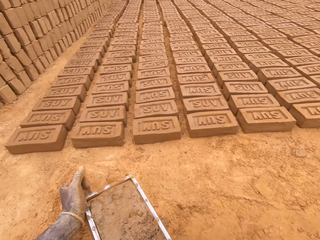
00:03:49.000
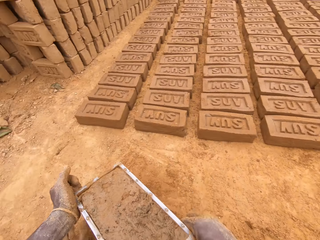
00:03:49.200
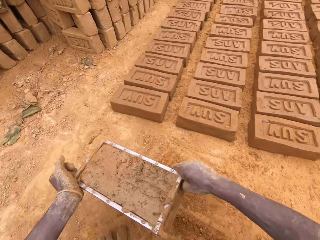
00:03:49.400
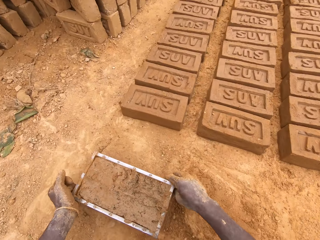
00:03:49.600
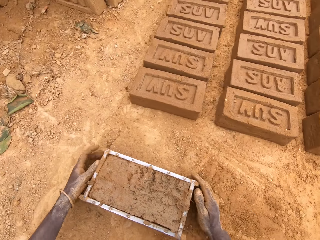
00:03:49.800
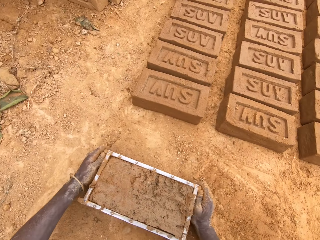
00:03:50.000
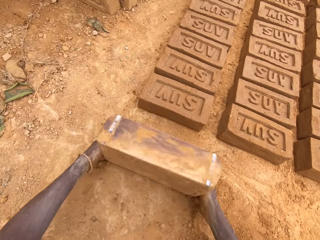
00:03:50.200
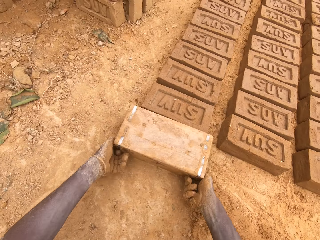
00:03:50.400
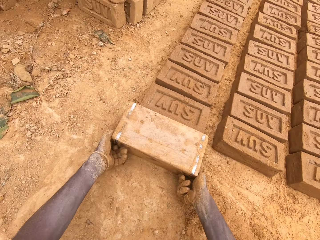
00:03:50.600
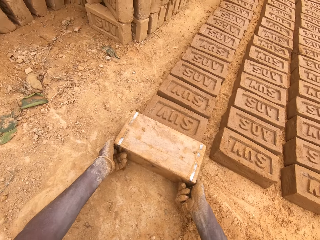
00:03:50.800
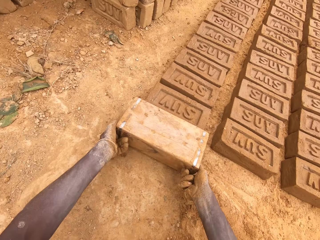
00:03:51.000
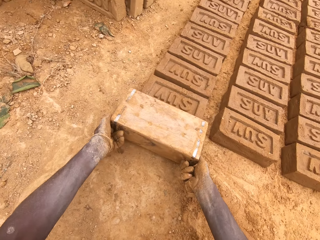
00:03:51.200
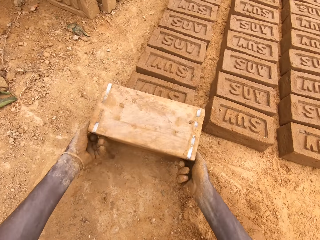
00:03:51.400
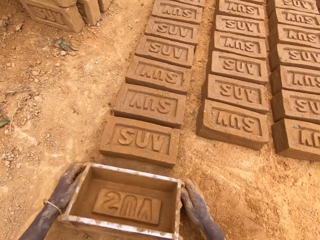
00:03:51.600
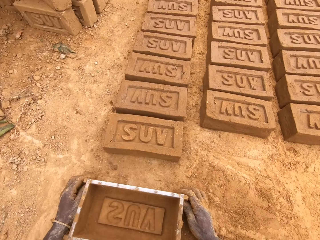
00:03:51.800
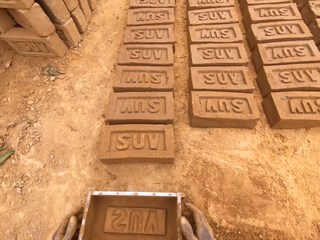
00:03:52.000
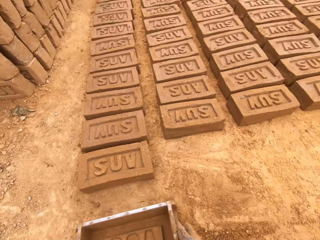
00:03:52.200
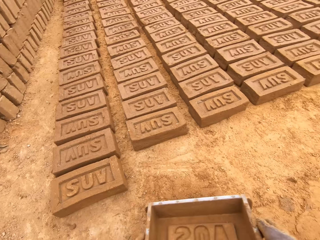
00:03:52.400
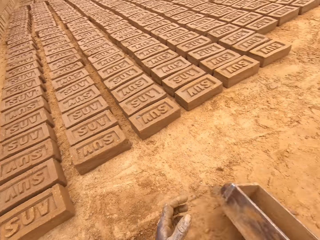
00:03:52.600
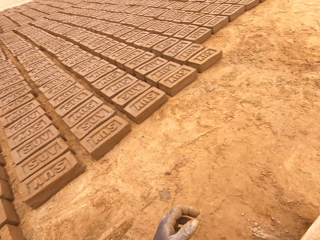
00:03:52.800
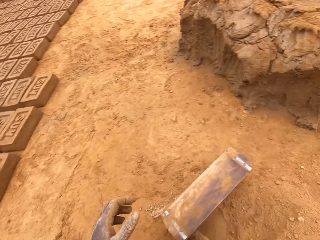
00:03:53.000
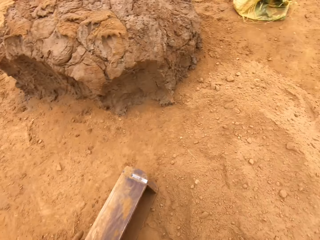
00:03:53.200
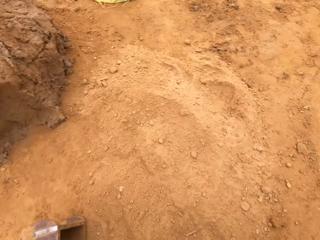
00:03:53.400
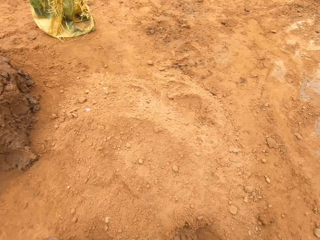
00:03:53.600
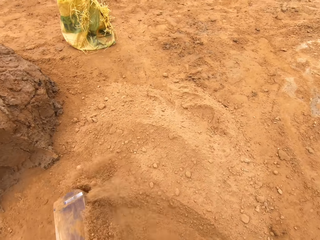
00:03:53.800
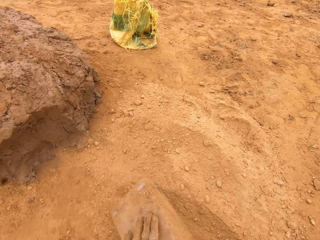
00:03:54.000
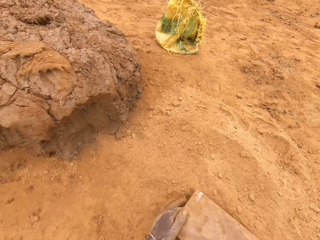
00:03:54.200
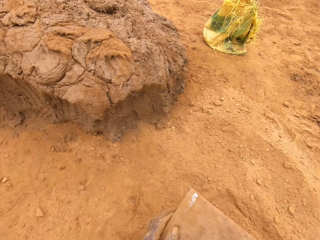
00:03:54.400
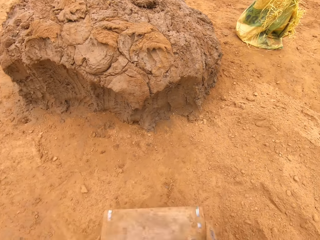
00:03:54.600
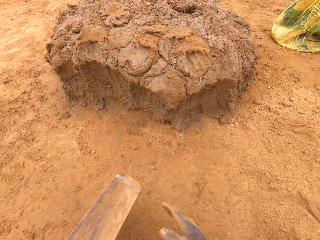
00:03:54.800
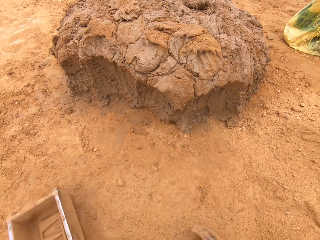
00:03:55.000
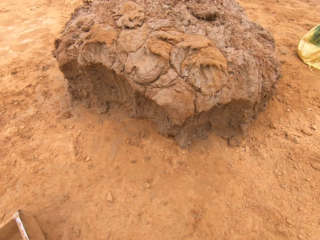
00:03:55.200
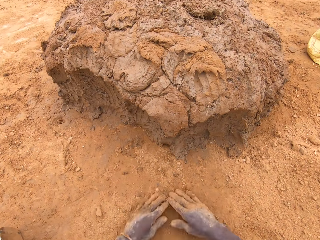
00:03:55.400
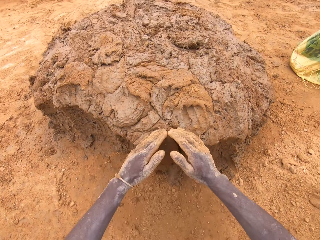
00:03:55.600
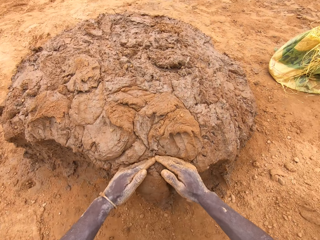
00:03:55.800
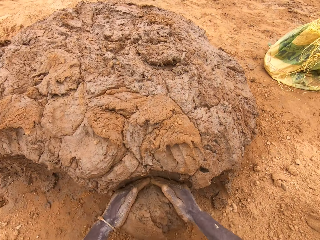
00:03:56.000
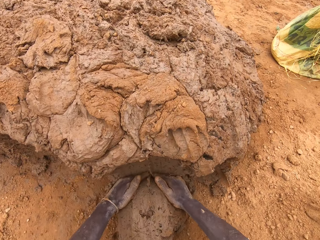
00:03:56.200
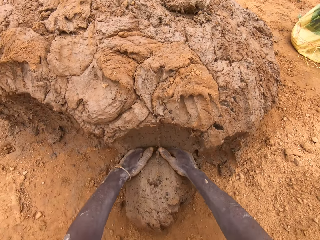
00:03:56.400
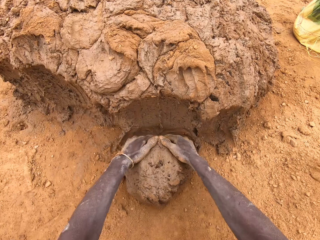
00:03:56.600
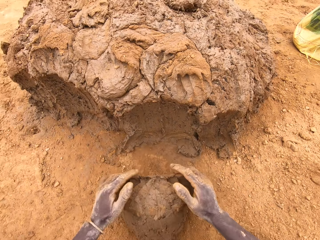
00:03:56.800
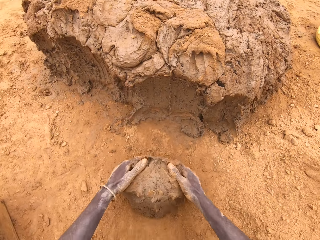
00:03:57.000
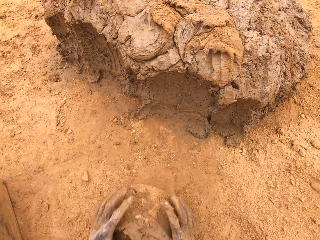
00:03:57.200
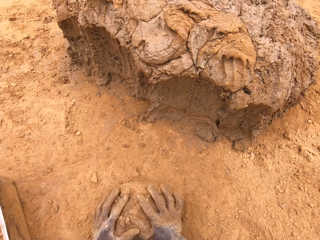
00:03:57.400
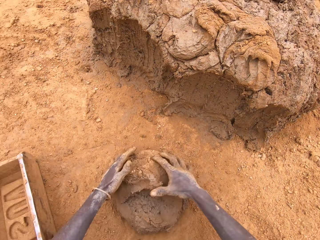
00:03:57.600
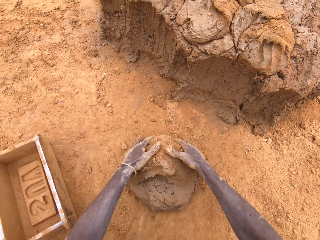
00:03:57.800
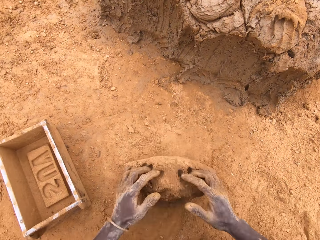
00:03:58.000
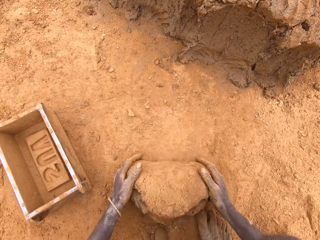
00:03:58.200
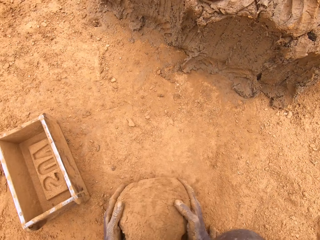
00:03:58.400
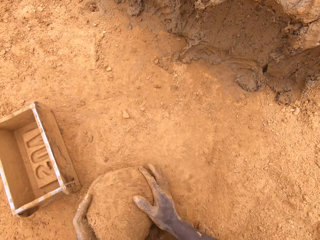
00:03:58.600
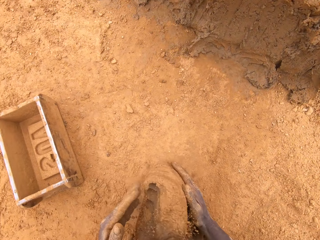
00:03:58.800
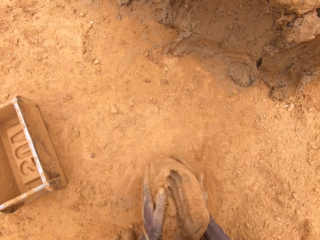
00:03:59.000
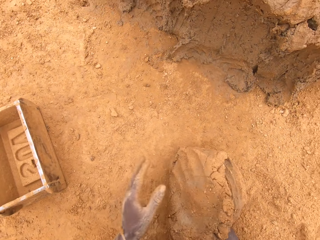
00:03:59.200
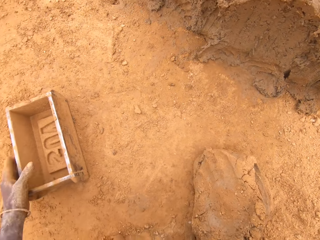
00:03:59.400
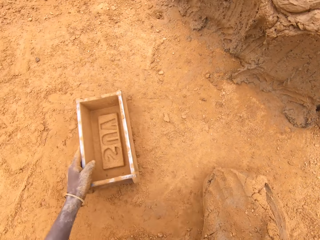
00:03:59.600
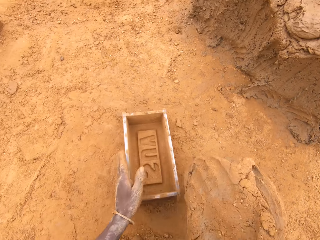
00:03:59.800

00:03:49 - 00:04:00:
The camera wearer puts a brick on the ground from the brick mould. They put sand in the brick mould. They pour sand from the brick mould. They cut mud from the heap of mud. They mould the mud.

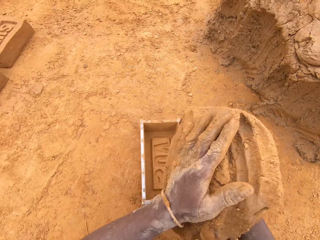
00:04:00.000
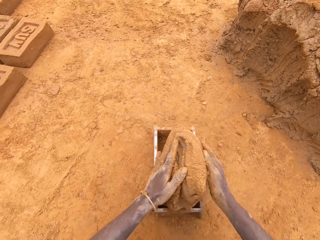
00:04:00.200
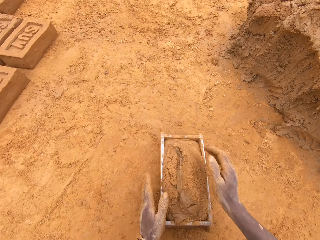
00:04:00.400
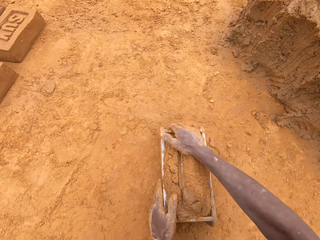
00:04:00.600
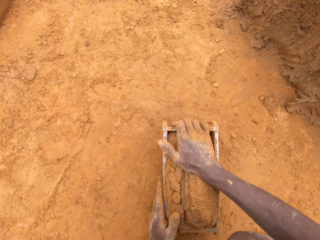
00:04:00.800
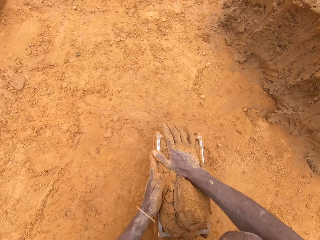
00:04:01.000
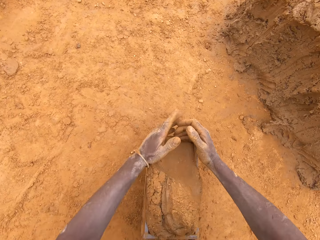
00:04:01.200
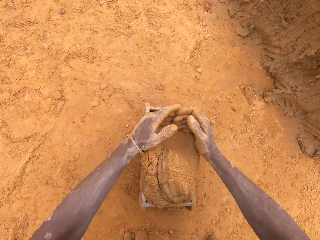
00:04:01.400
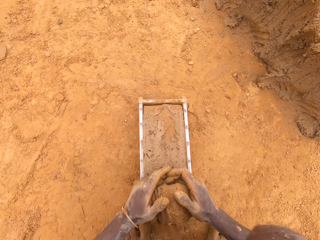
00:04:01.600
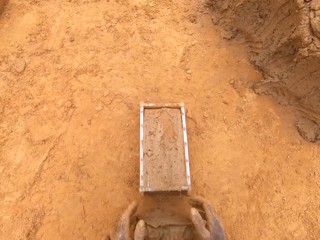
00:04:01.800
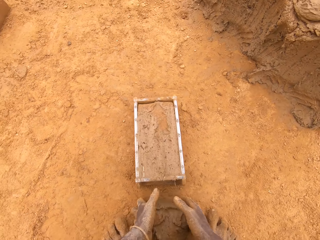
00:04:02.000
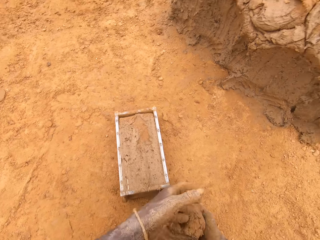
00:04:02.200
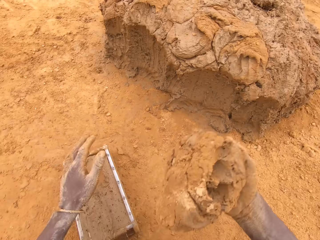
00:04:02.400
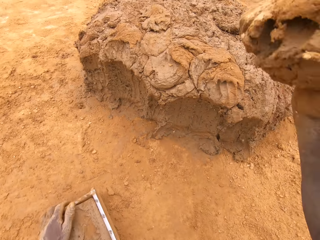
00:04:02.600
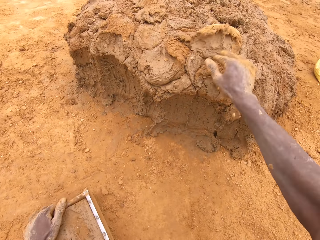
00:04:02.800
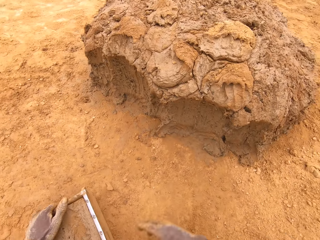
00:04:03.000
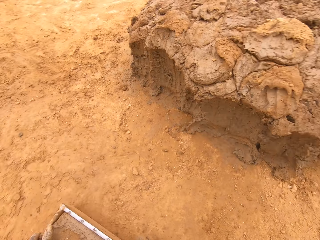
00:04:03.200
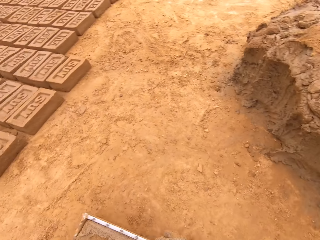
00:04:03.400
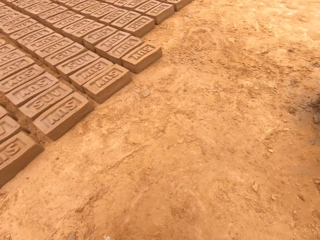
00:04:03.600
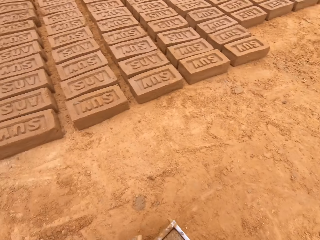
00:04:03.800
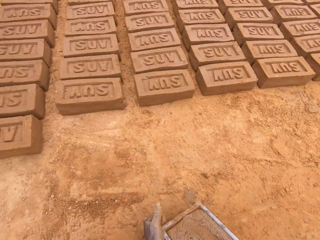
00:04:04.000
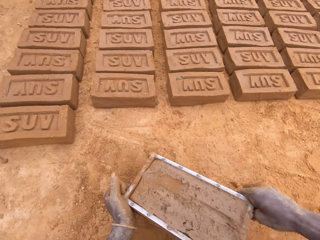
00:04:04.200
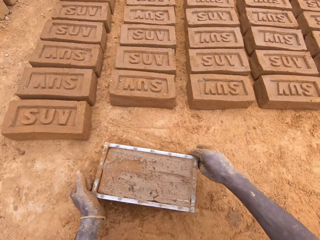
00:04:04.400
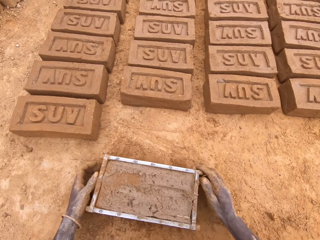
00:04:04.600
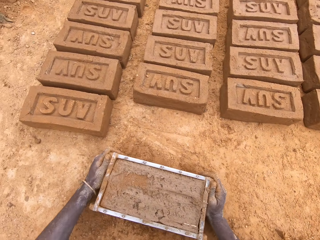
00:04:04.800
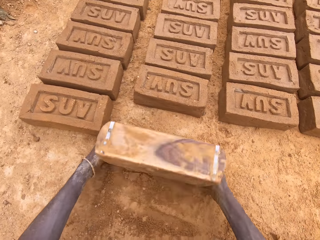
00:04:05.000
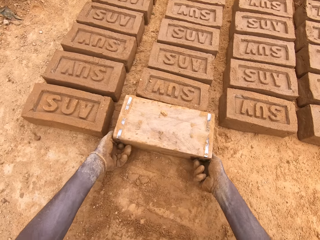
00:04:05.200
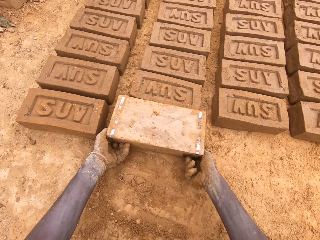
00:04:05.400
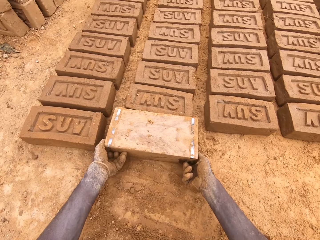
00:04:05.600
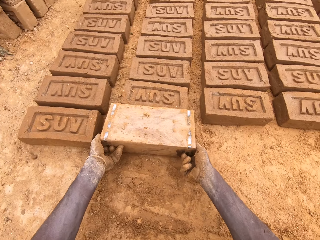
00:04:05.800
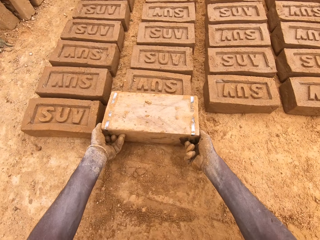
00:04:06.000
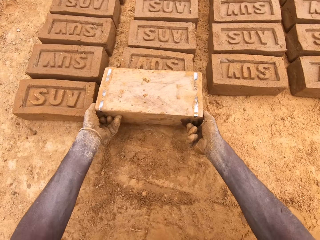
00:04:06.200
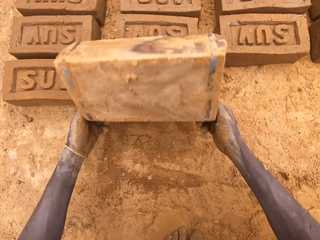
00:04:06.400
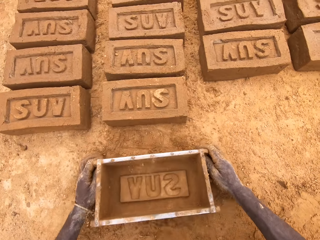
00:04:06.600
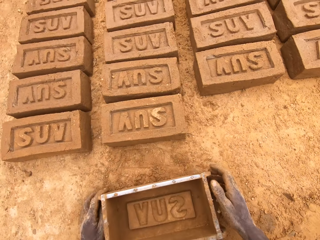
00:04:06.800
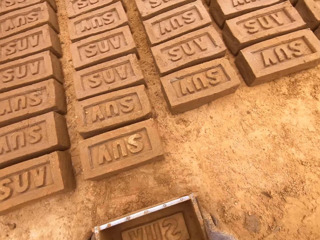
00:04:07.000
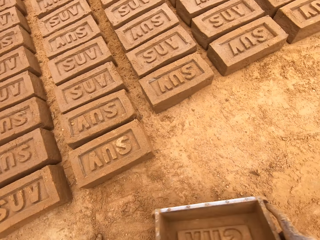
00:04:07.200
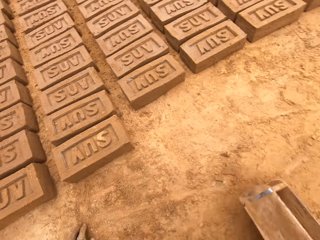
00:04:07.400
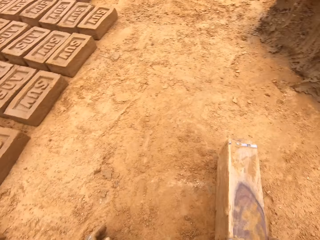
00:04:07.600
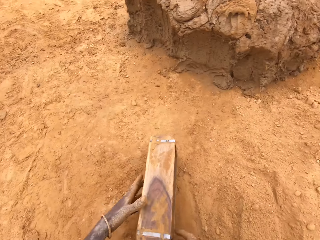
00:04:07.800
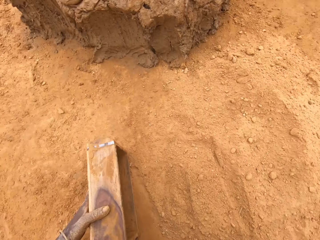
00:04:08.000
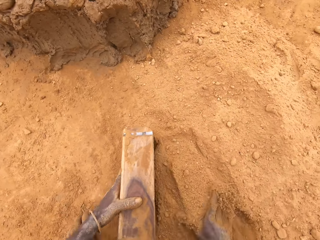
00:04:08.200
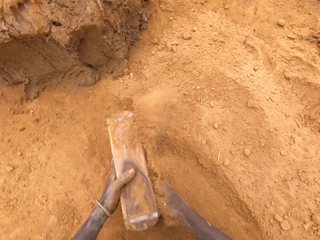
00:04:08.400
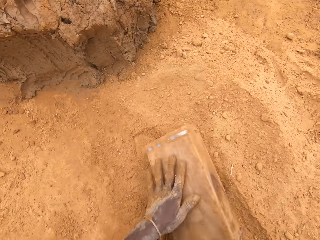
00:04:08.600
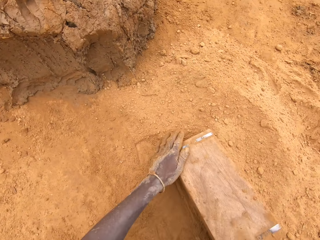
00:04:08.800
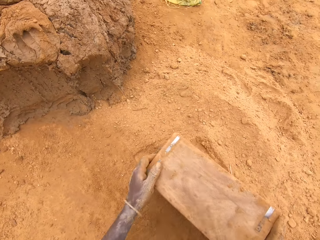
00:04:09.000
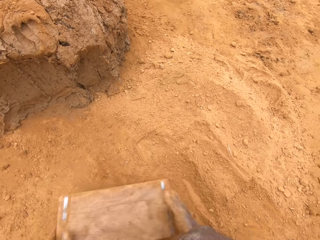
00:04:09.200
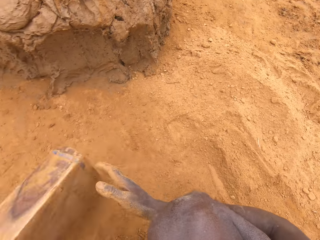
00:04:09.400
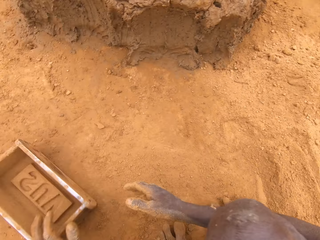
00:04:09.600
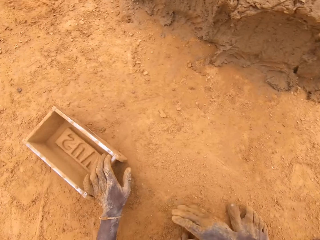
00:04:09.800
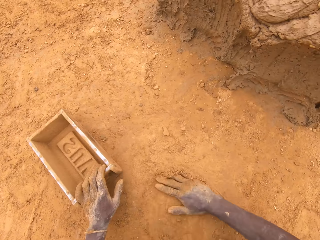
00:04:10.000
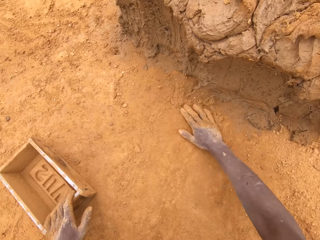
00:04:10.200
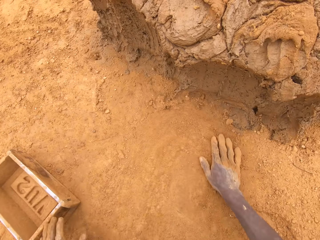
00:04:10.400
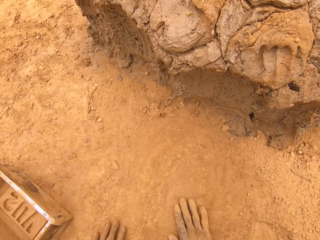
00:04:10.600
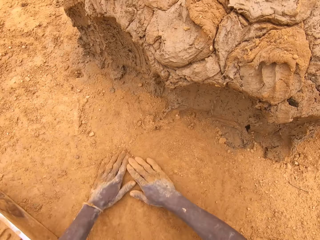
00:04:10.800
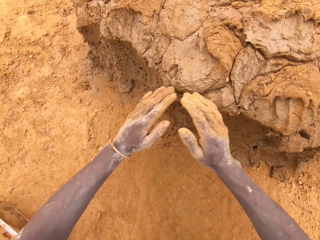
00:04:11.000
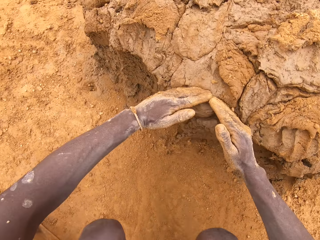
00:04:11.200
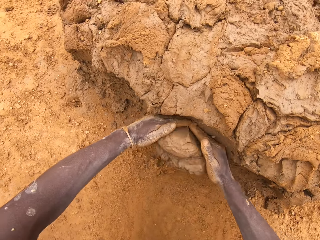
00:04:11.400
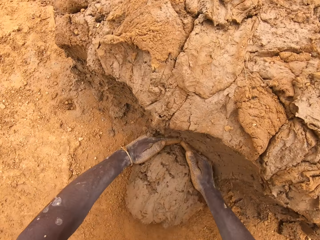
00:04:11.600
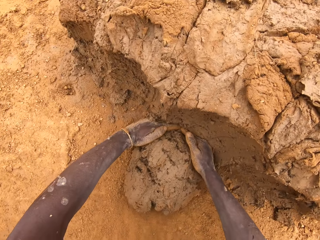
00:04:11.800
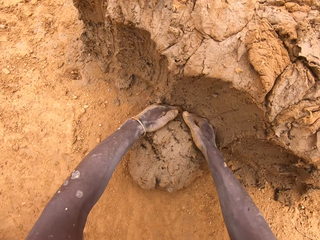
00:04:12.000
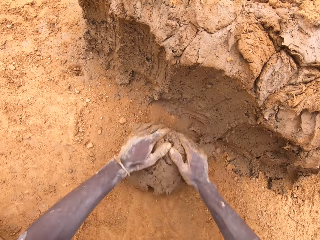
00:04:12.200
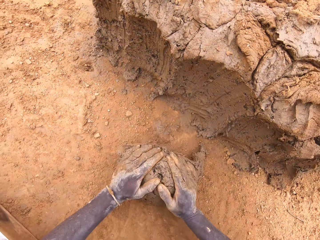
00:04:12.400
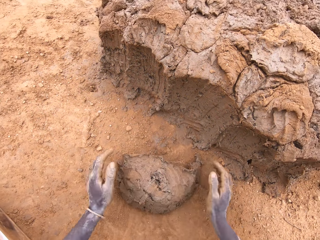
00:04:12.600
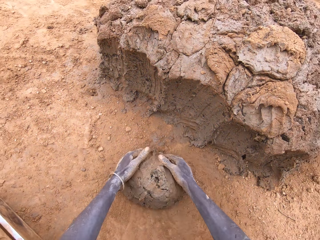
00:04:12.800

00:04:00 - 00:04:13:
The camera wearer puts mud in the brick mould. They cut mud from the brick mould. They throw mud on the heap of mud. They put a brick on the ground from the brick mould. They put sand in the brick mould. They pour sand from the brick mould. They cut mud from the heap of mud.
